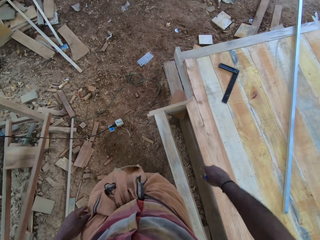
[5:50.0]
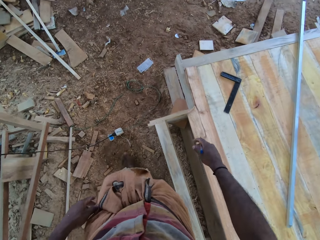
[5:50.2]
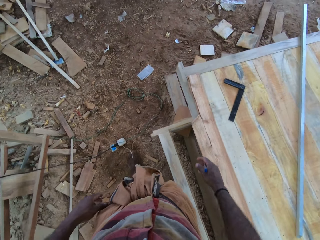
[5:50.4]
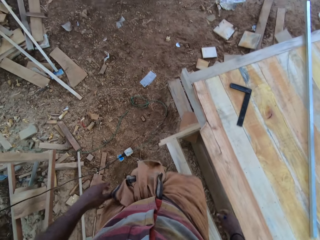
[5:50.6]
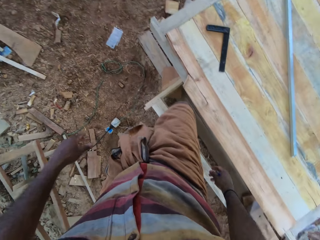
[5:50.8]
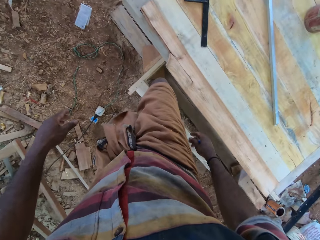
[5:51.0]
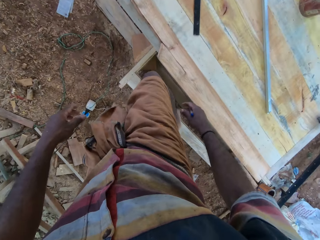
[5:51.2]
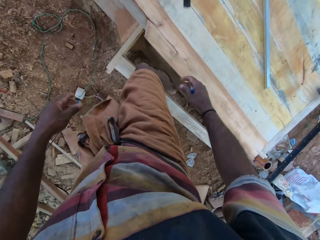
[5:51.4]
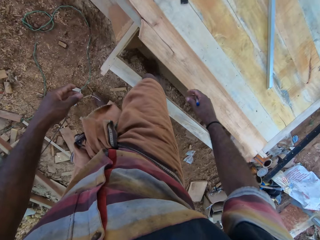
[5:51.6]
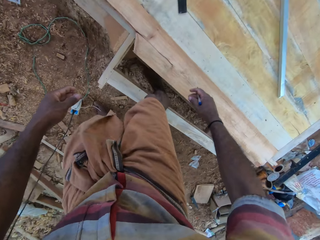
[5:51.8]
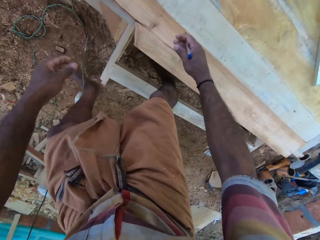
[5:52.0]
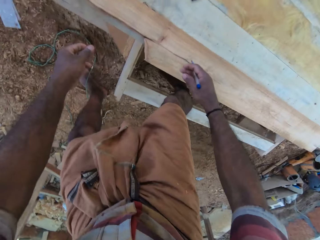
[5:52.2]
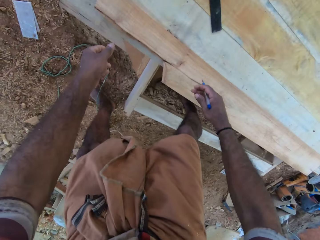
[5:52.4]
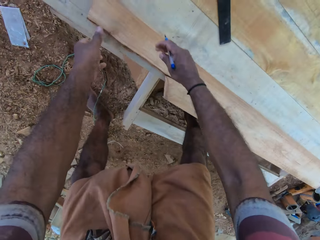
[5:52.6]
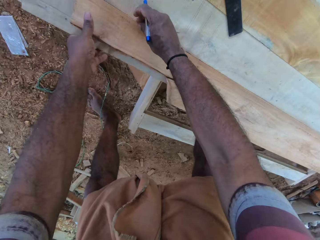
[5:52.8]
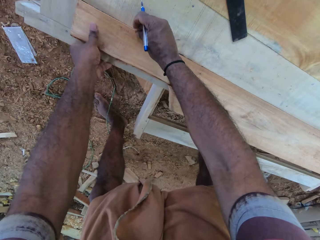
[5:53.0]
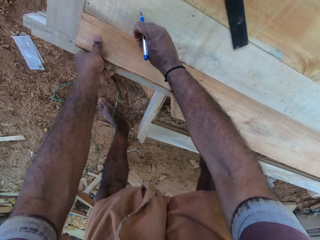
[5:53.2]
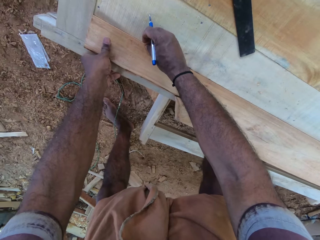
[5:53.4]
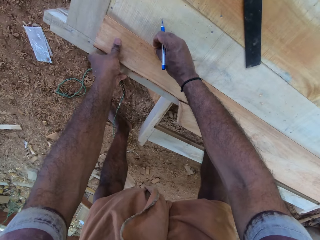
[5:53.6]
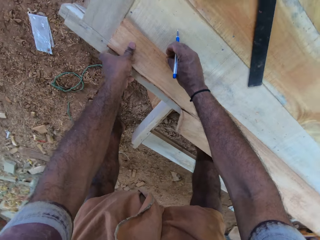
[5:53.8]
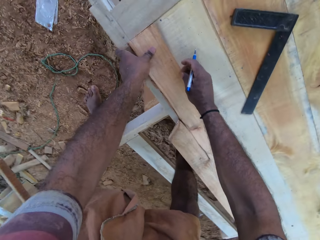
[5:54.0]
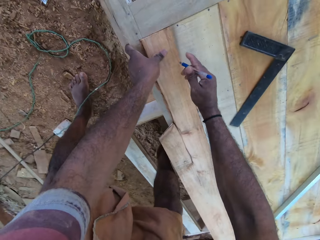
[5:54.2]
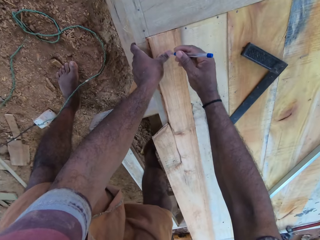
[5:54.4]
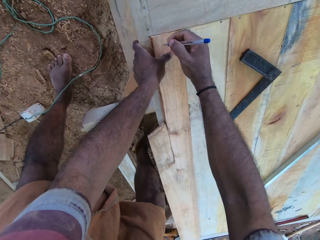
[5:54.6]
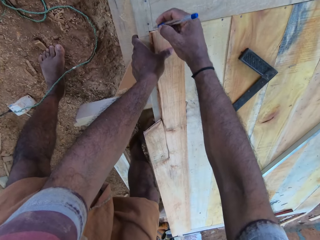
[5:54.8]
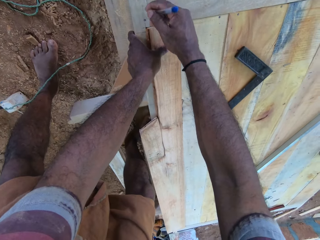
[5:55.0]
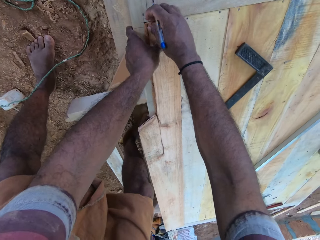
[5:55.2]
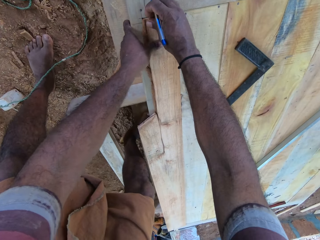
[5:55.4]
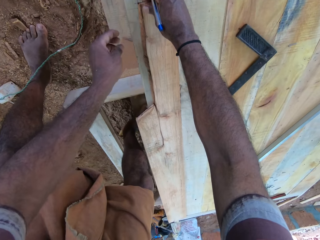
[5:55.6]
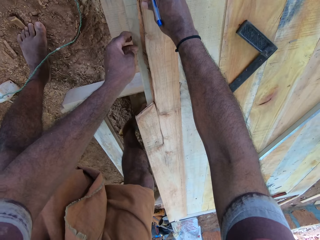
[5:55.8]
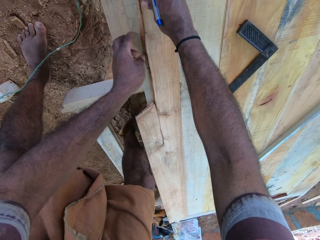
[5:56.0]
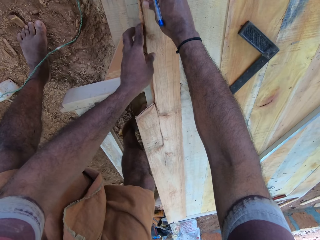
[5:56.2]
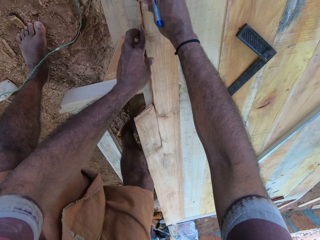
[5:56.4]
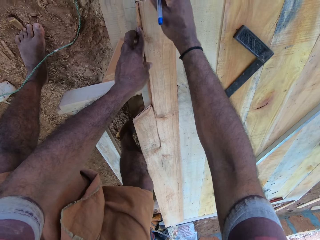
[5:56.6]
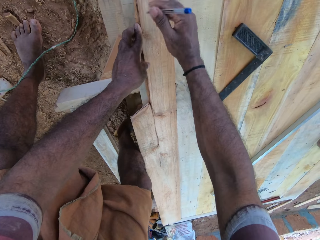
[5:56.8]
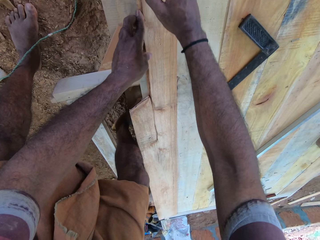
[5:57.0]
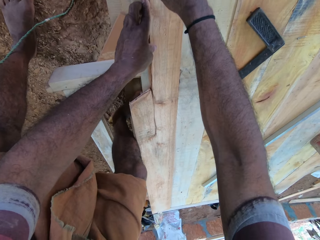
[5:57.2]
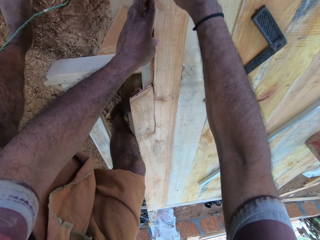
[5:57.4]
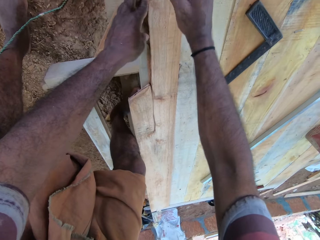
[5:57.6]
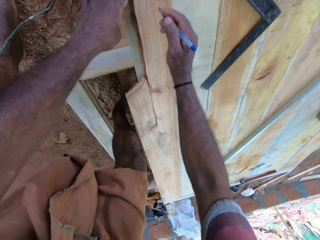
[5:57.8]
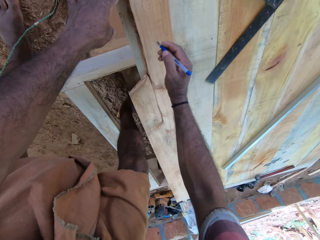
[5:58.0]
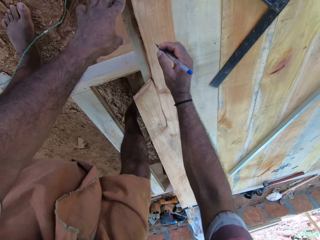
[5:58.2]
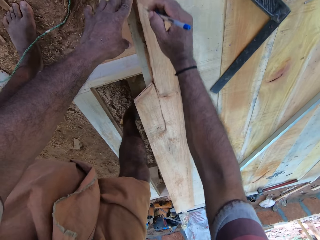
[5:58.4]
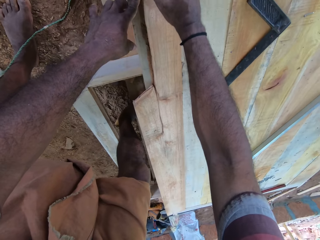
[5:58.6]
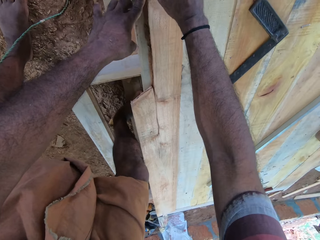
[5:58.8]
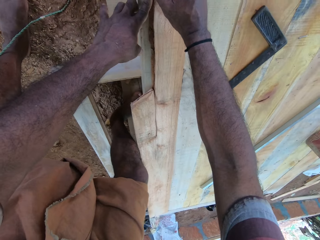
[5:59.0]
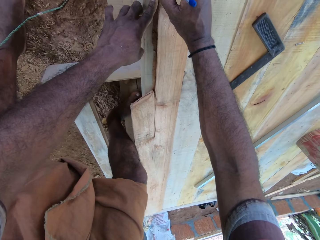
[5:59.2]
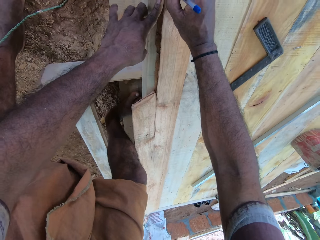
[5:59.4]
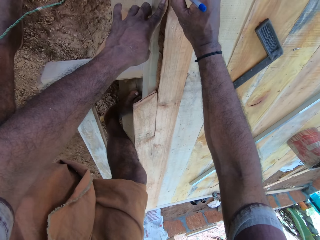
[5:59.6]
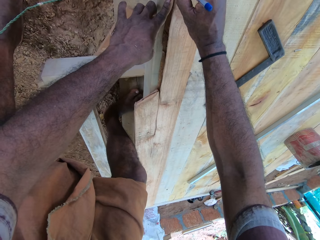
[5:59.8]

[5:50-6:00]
The camera wearer walks a few steps. They put the right foot in the furniture spaces. They adjust the timber on the bench. They mark the timber with a pen.

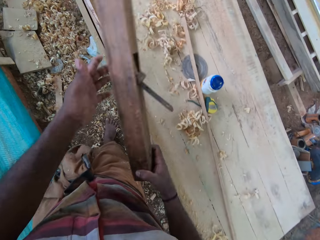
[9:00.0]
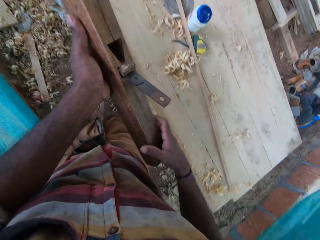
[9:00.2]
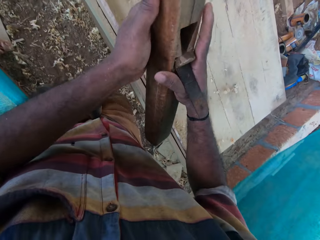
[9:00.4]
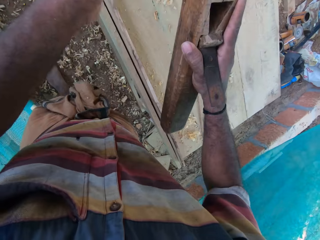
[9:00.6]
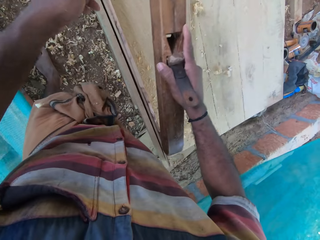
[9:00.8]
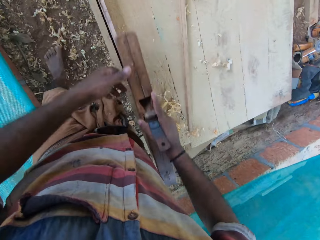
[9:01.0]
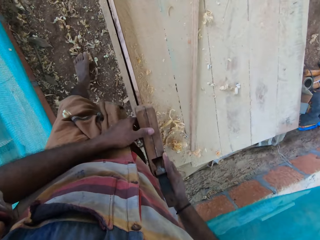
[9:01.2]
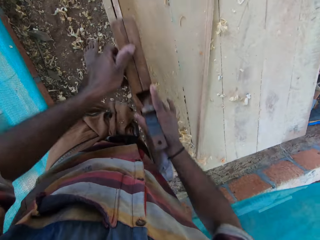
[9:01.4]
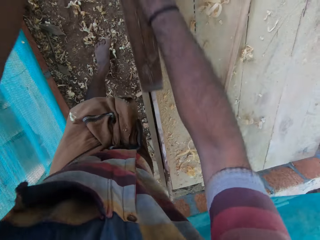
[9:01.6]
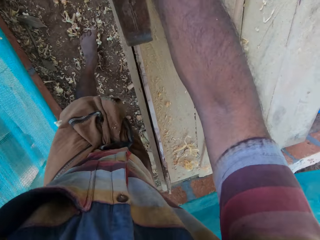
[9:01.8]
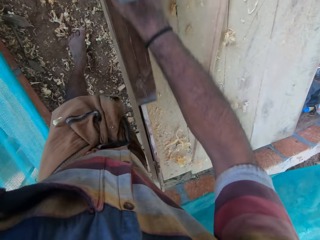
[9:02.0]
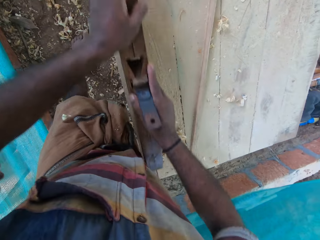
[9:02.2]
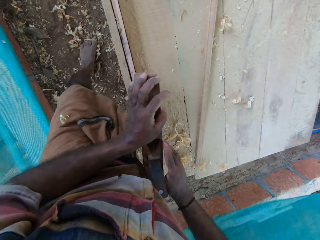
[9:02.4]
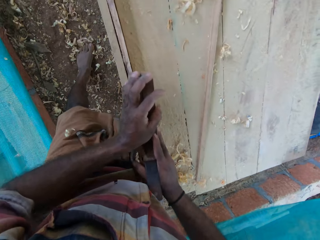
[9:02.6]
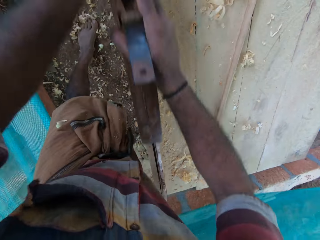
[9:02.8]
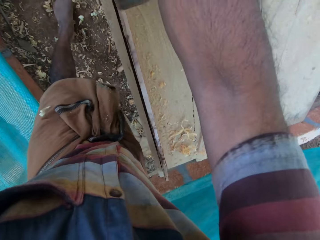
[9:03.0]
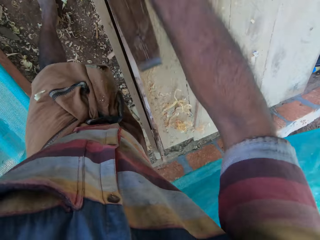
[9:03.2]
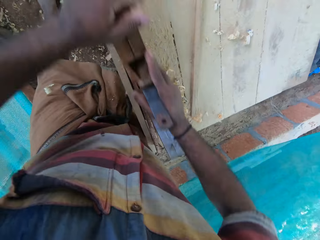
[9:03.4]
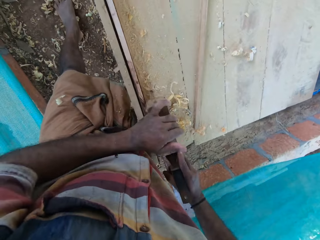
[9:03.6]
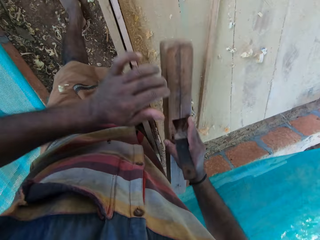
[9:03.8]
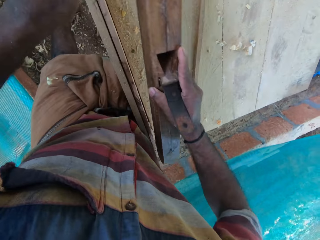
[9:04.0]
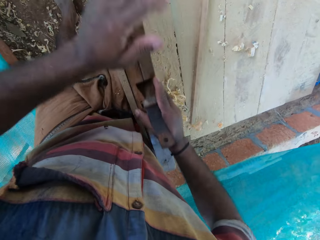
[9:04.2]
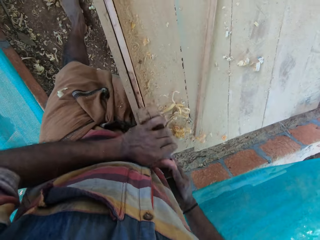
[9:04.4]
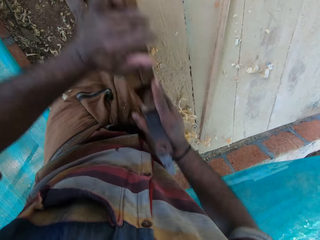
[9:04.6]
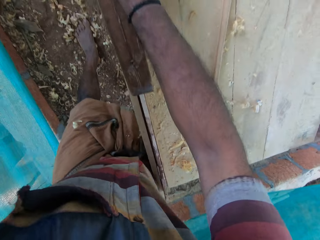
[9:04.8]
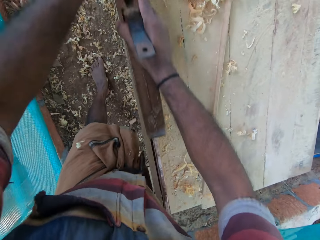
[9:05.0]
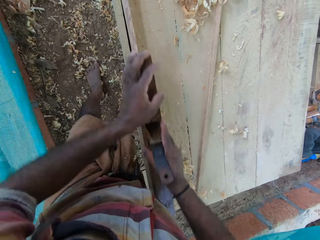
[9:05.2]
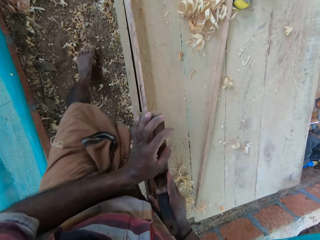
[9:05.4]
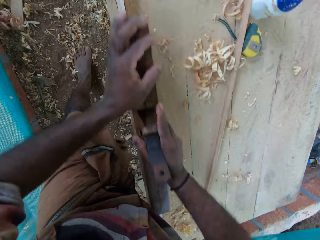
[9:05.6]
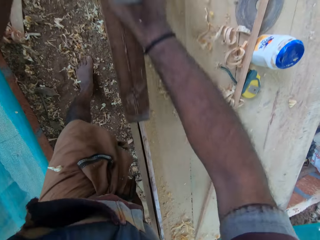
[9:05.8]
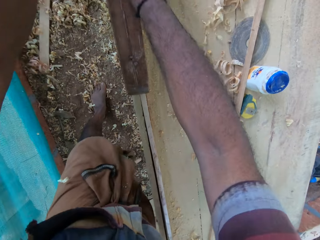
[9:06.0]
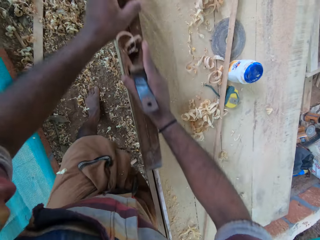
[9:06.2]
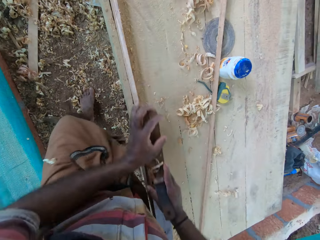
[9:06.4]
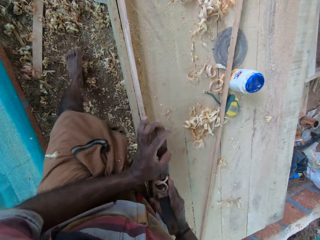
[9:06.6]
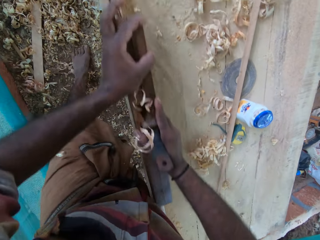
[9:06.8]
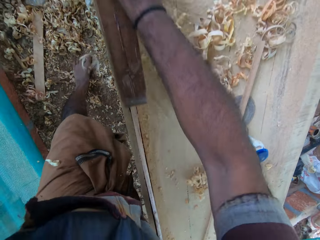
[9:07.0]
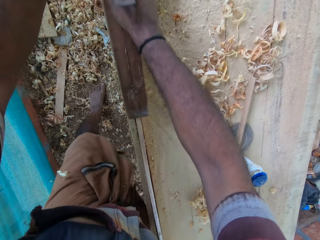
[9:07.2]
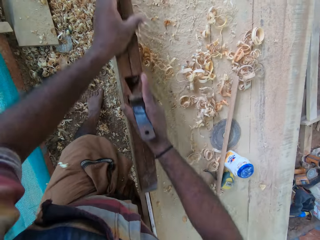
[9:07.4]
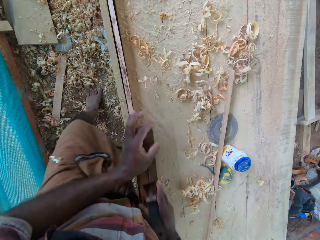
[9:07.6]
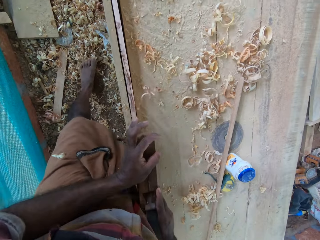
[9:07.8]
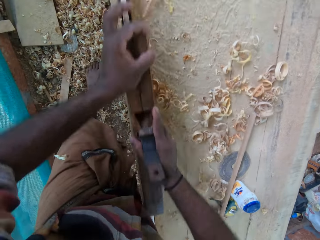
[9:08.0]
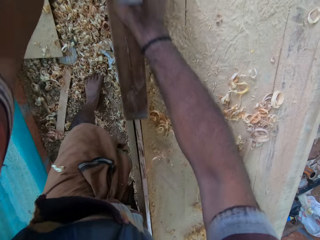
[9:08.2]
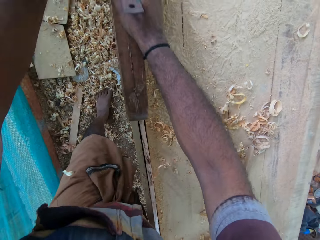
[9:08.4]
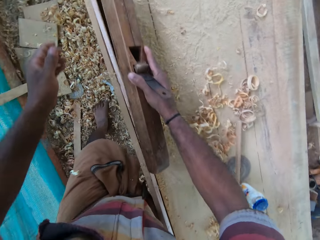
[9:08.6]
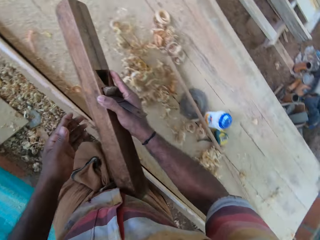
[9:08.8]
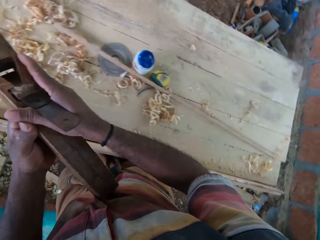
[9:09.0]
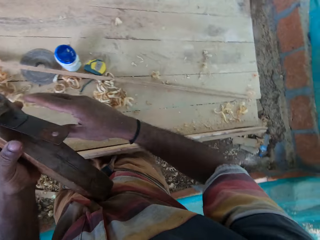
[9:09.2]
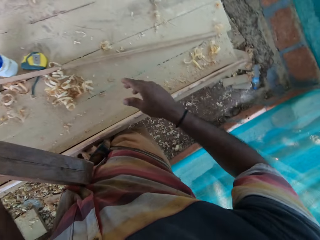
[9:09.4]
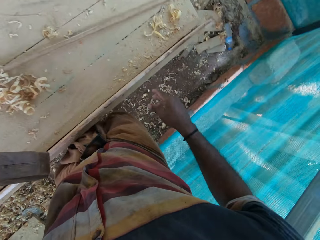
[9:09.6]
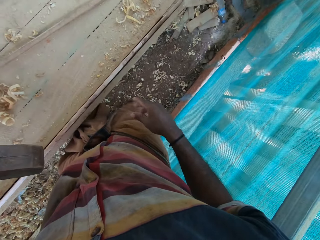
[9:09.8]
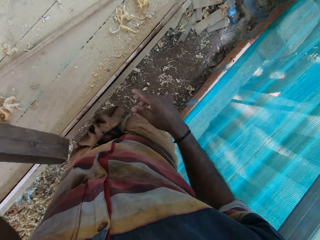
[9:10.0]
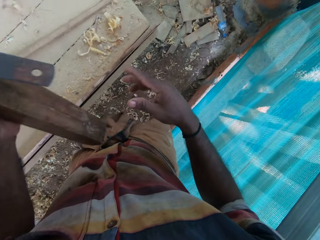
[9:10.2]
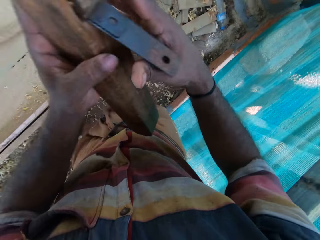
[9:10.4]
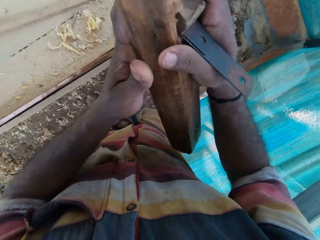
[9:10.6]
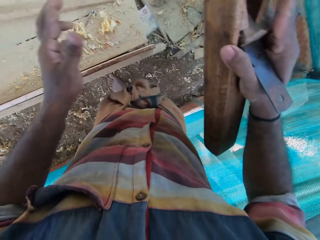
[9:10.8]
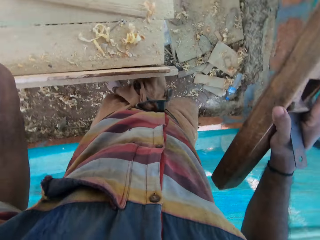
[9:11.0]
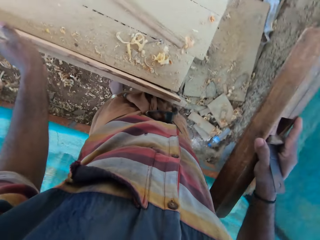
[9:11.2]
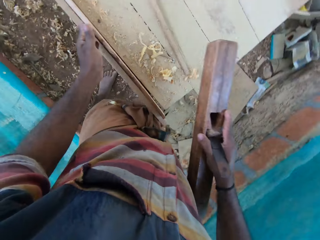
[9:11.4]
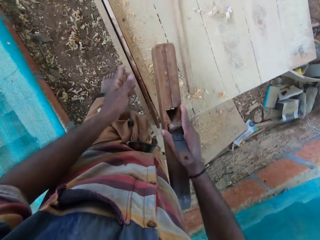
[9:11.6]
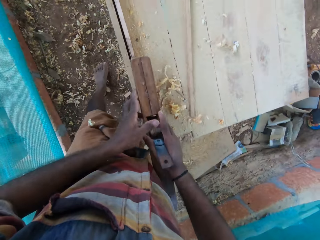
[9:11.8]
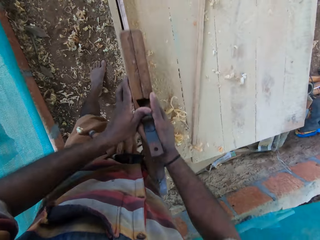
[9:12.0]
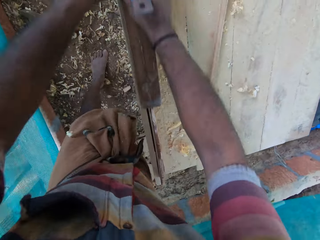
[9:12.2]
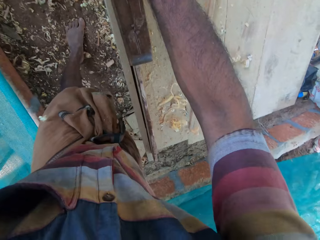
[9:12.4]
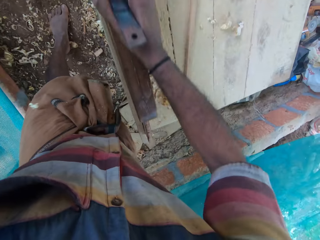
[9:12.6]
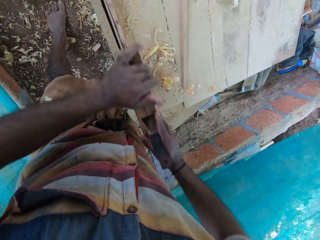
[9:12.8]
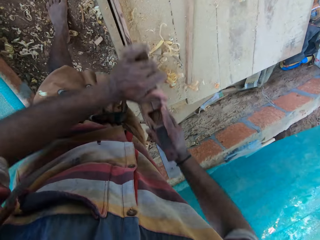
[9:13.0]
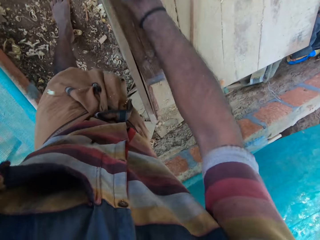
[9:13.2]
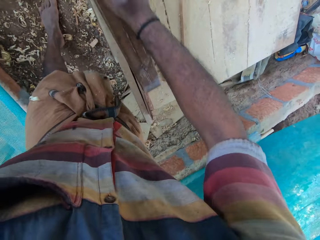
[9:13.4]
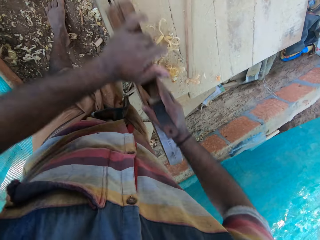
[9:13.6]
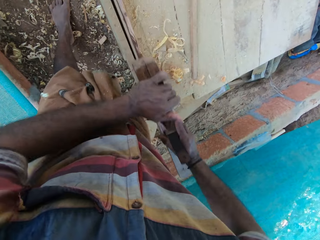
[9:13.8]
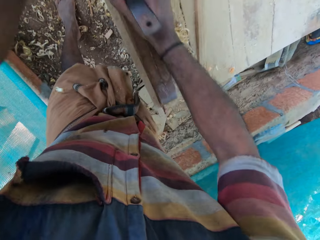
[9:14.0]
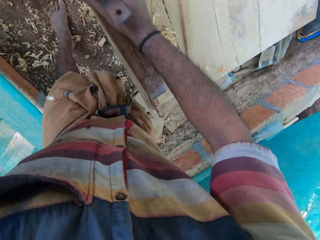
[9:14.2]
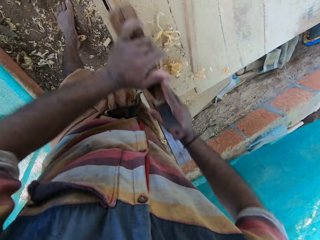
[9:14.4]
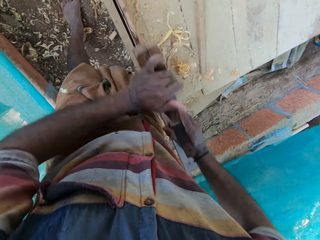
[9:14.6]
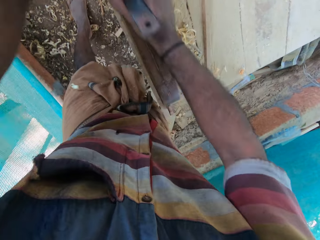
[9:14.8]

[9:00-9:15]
The camera wearer smoothens the timber with the plane. They walk to the start edge of the work bench. They smoothen the timber with the plane.
